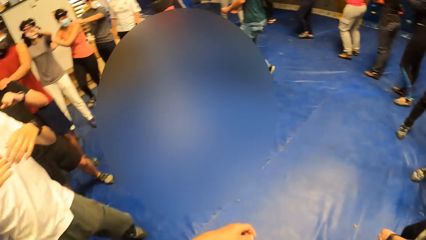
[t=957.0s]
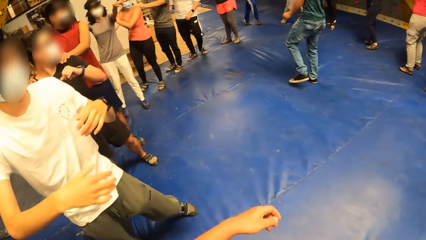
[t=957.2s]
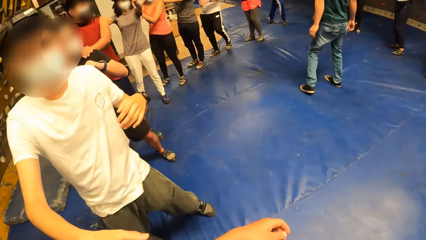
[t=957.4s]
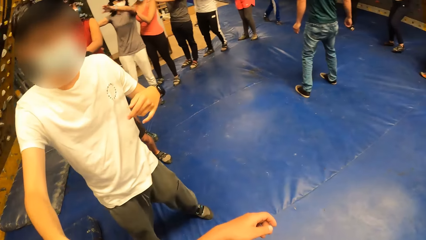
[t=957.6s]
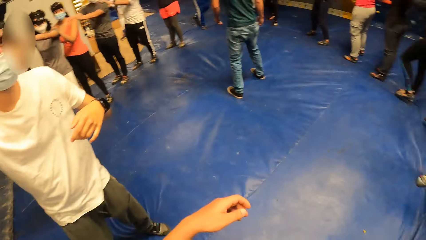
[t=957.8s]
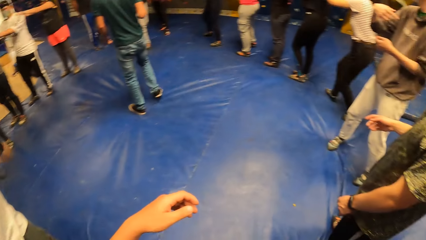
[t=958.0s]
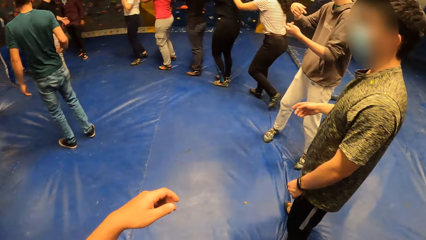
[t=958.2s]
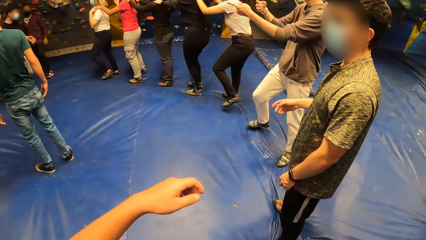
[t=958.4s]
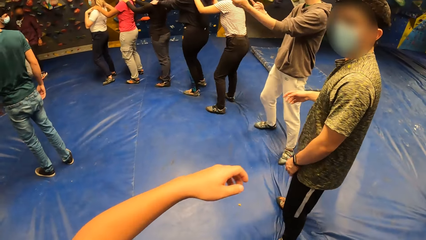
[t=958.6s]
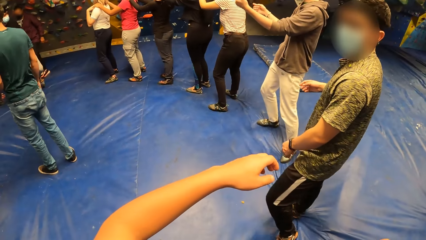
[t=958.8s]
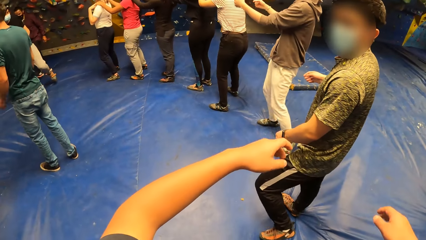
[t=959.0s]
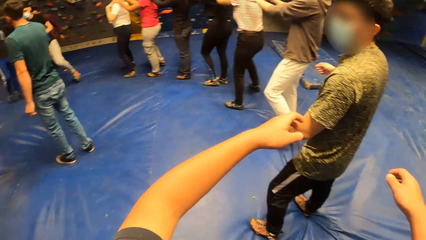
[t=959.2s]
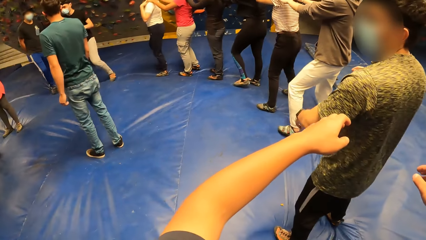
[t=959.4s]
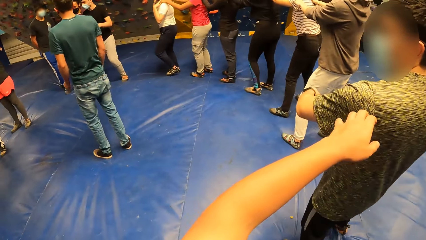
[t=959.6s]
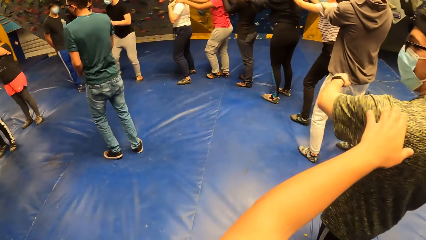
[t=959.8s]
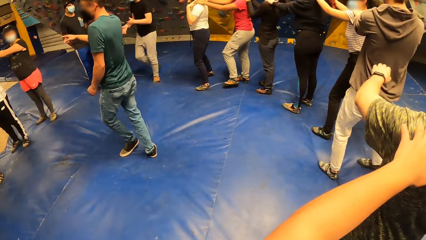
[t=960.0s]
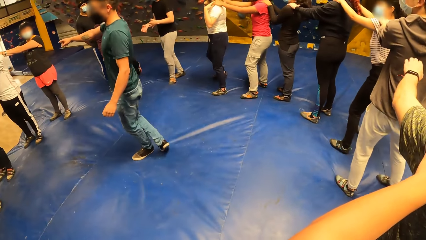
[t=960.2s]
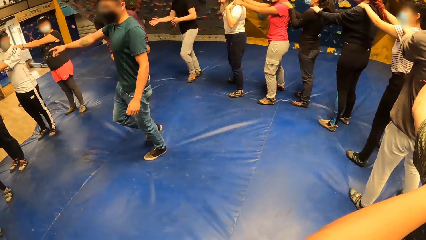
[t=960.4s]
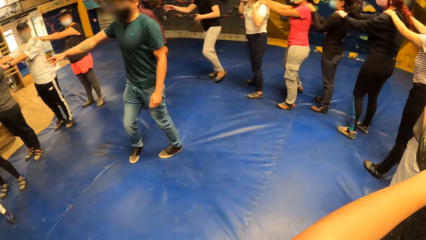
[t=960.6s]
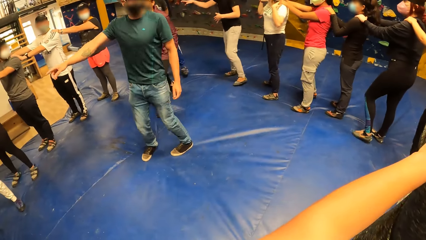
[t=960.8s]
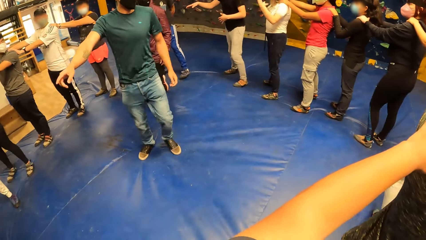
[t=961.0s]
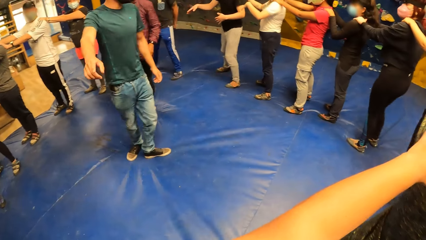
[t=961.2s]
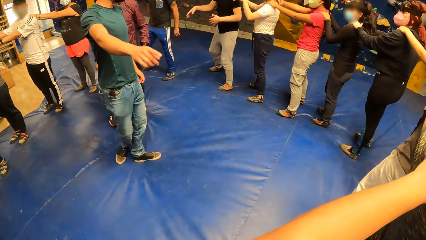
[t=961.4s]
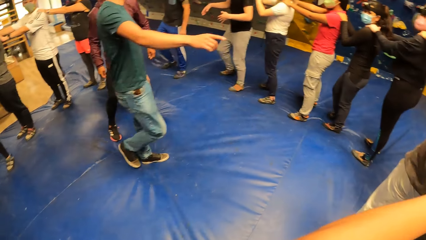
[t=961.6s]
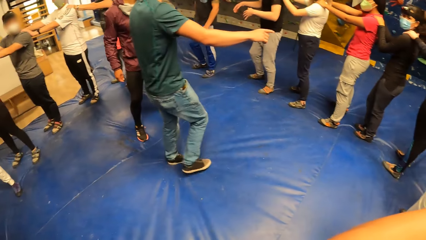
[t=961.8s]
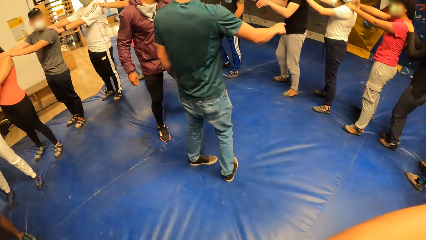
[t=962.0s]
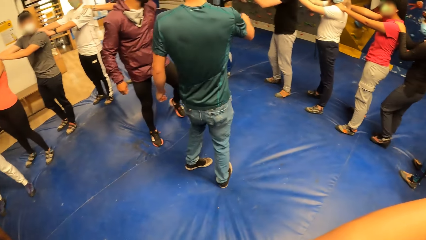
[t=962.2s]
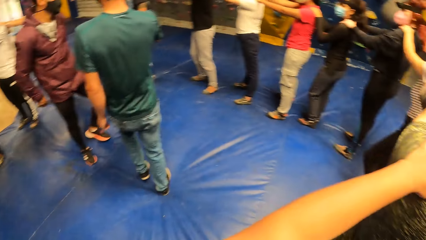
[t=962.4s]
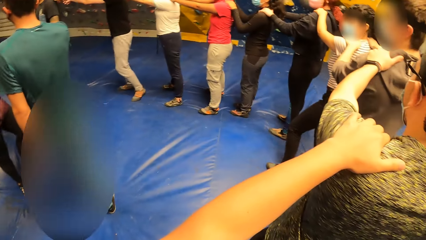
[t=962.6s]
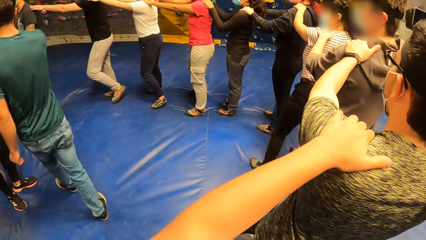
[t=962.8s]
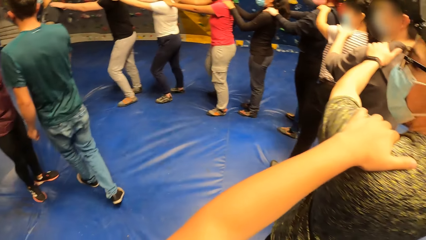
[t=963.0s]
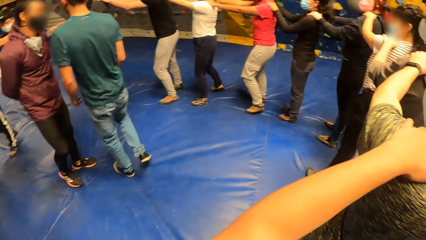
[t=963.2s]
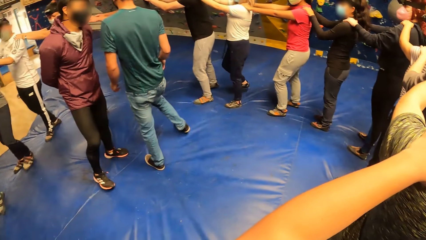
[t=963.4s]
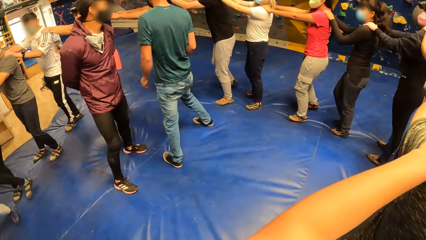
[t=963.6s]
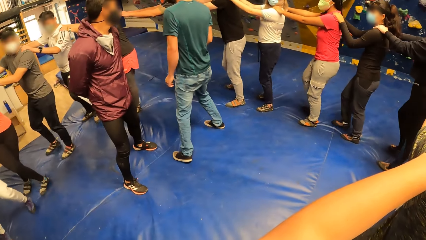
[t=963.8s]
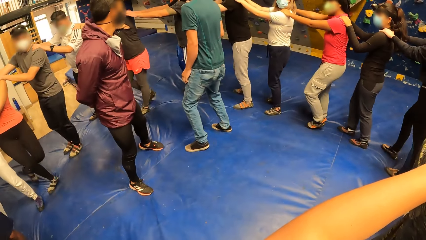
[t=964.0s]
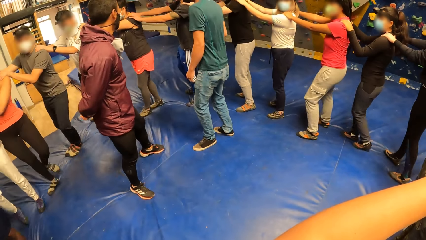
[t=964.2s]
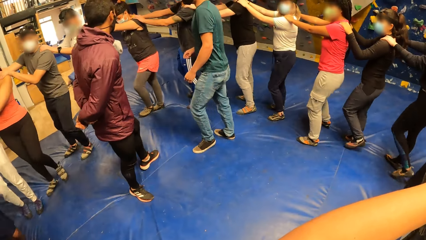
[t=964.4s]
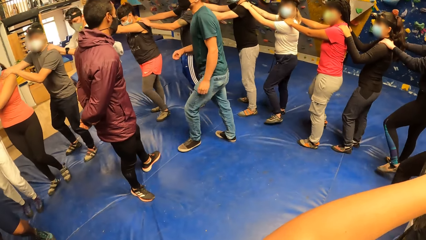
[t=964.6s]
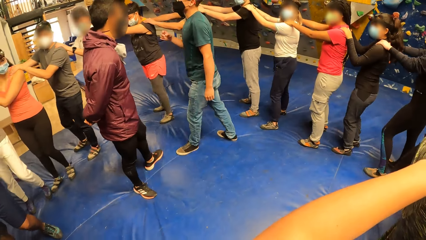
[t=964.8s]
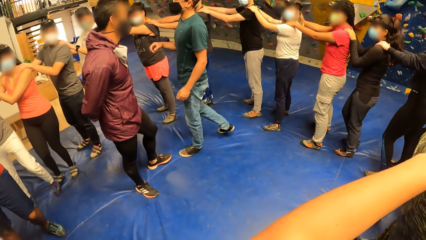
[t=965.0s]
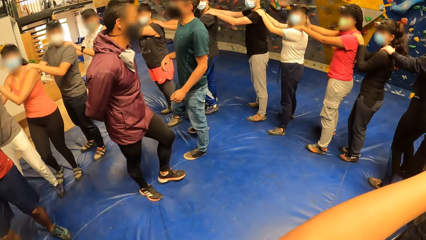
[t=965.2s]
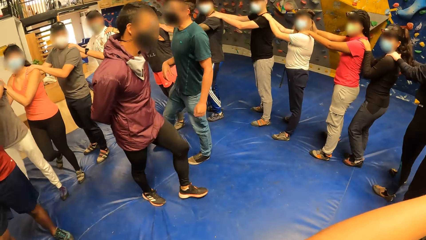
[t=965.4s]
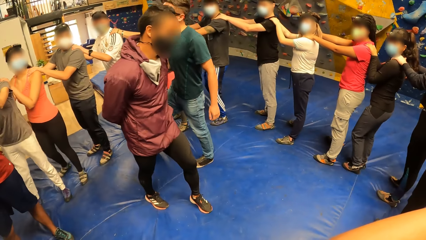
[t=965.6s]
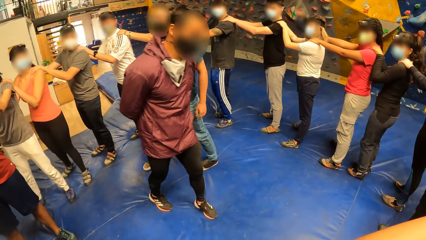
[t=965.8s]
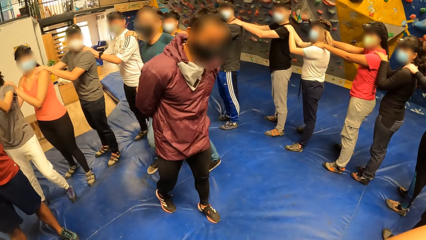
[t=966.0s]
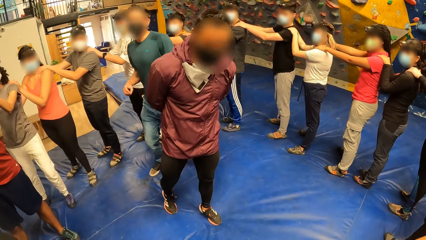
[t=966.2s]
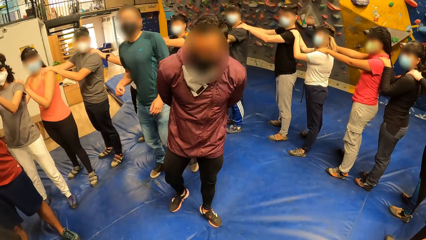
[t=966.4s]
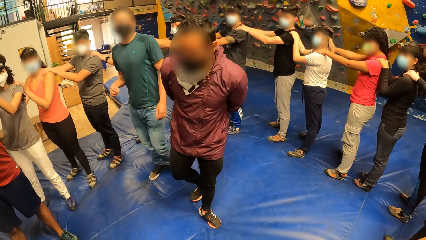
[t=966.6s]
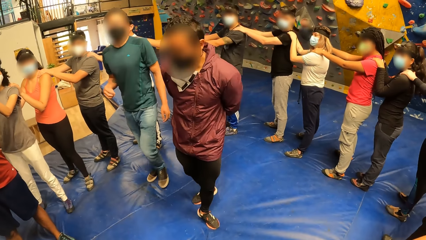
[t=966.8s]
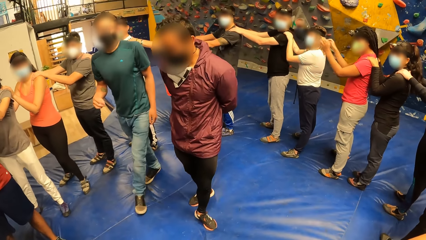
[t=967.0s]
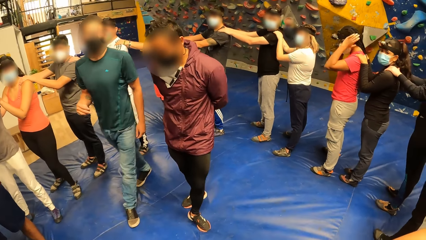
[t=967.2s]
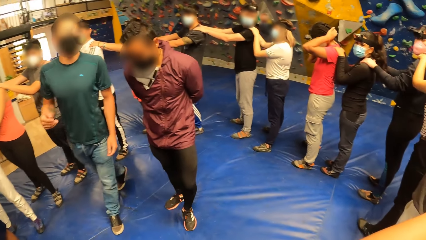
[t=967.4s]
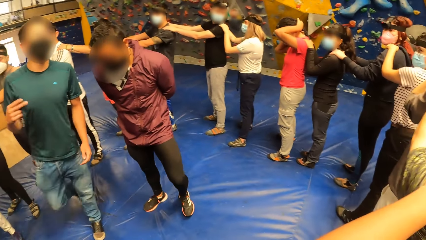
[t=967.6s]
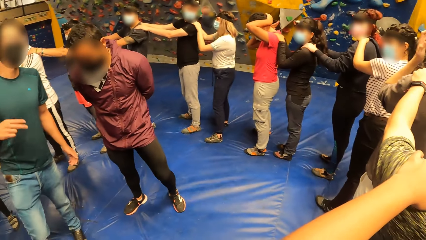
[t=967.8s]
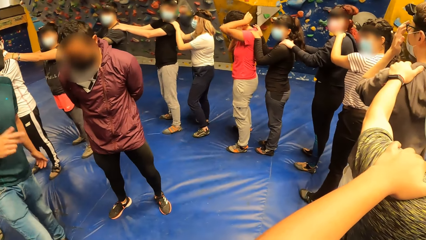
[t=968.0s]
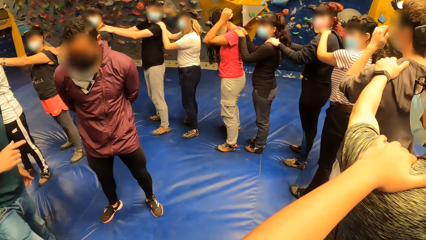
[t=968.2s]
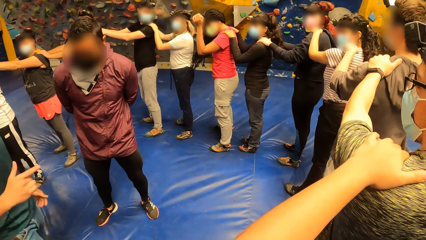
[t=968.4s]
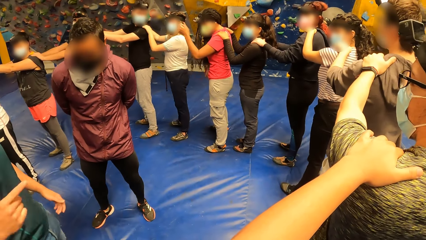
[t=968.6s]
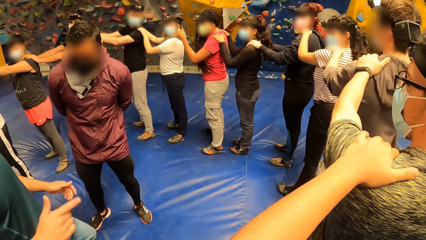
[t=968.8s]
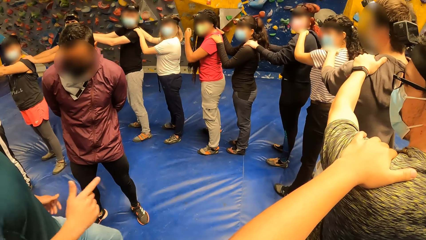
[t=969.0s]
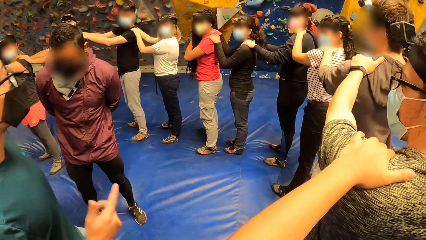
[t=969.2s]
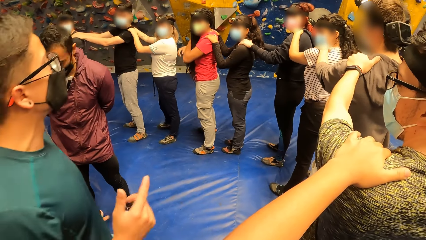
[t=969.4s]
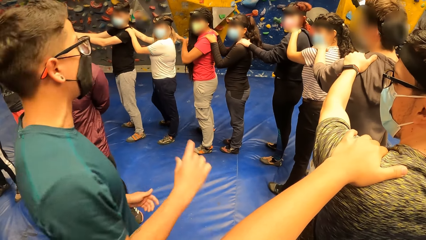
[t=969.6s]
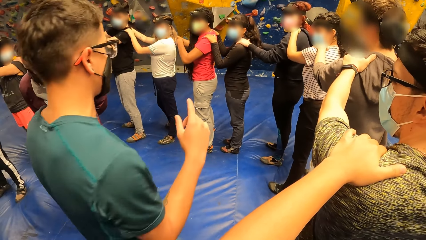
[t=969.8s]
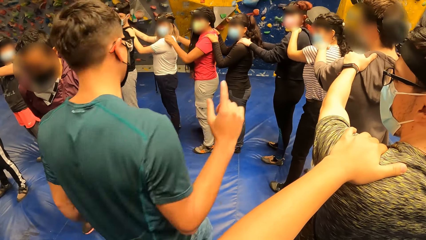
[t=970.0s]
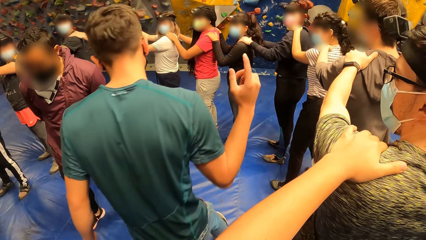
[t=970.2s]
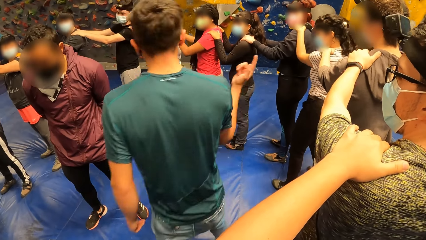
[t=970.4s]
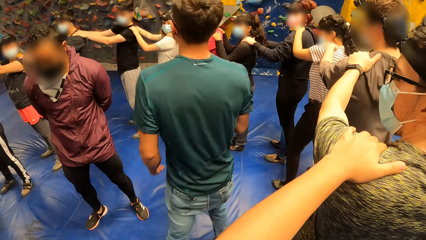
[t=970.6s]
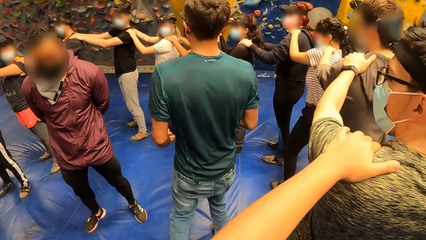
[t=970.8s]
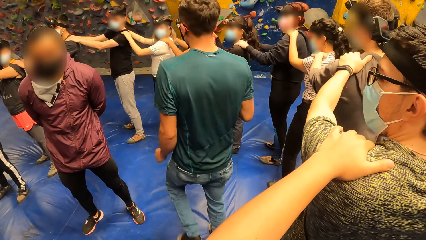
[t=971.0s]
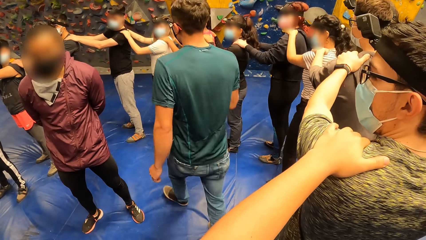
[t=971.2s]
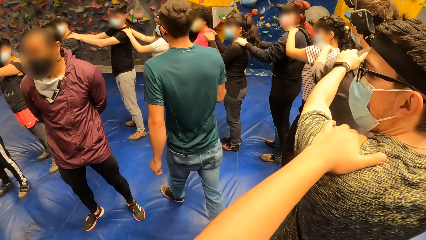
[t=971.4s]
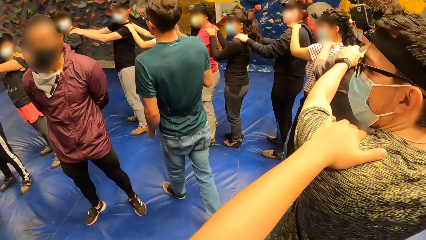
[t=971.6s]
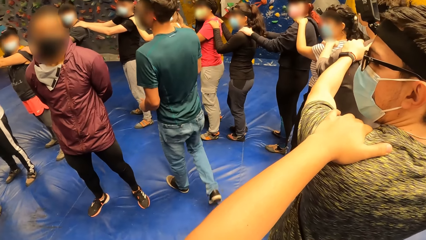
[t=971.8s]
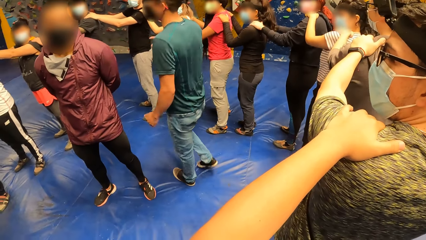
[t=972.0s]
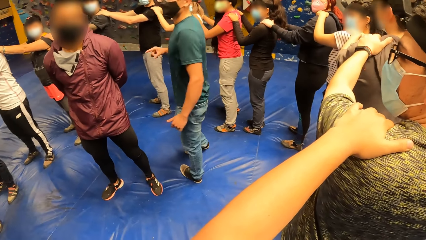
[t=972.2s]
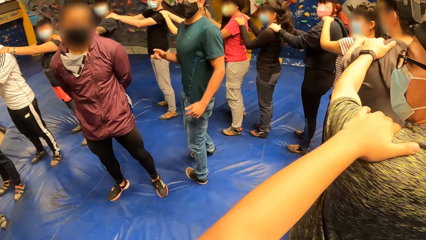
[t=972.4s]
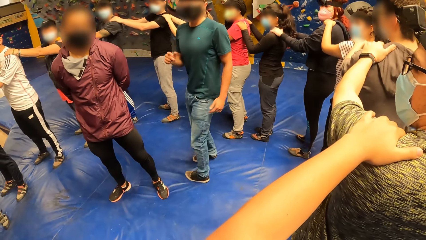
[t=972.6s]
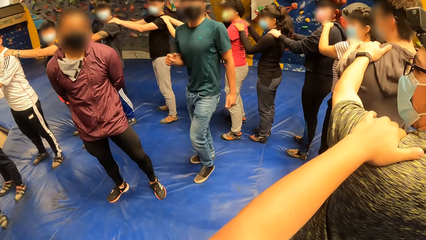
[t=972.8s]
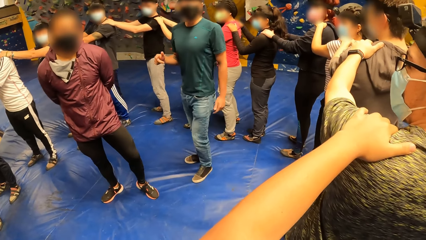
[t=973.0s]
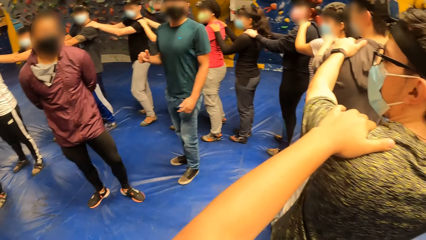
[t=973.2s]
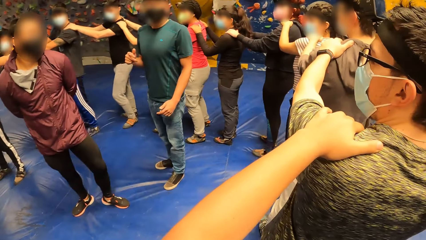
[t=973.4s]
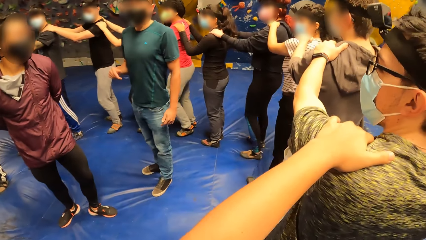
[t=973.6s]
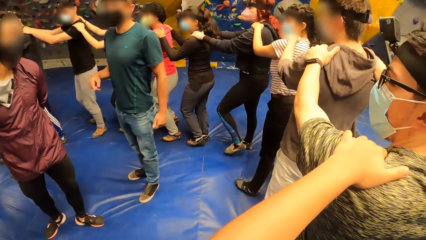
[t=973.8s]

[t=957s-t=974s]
The camera wearer stretches the hand. They hold a man. The camera wearer and the group of people place their hands on each other's shoulders. The man steps into the centre of the group of people.
